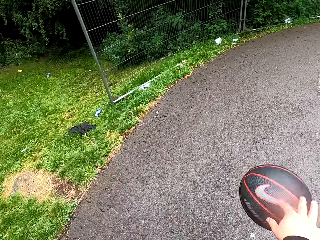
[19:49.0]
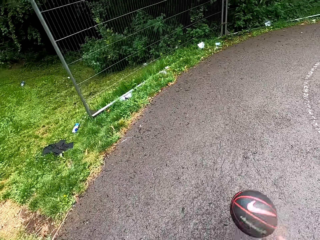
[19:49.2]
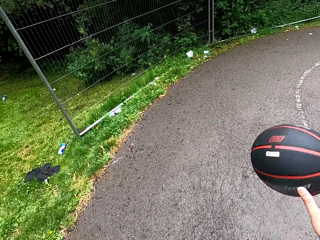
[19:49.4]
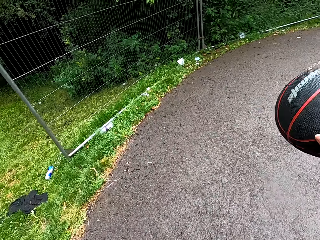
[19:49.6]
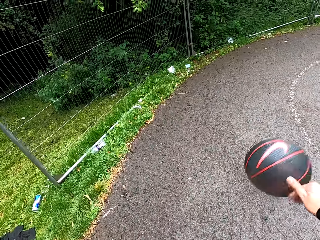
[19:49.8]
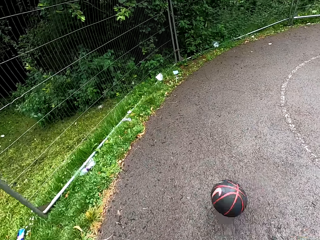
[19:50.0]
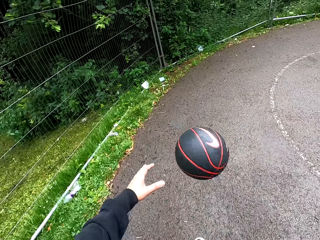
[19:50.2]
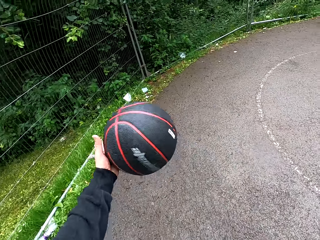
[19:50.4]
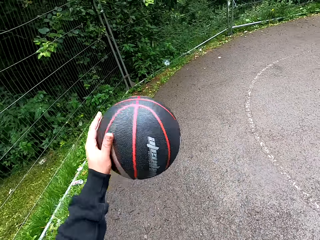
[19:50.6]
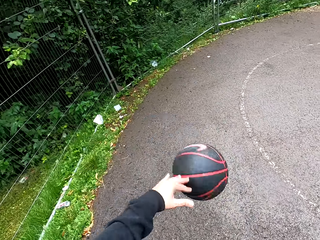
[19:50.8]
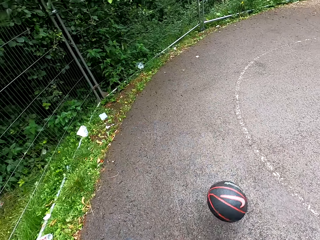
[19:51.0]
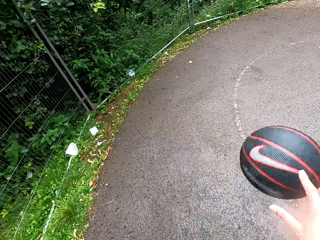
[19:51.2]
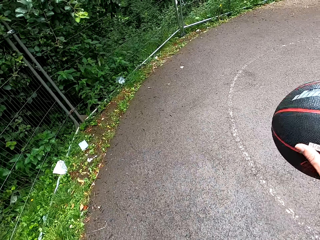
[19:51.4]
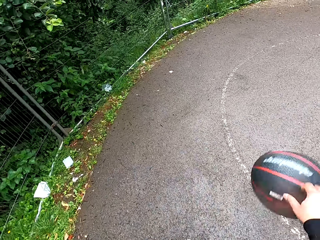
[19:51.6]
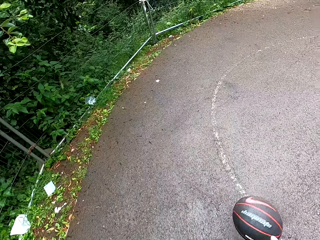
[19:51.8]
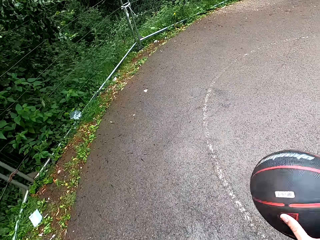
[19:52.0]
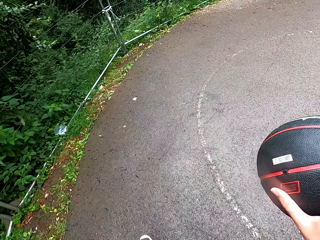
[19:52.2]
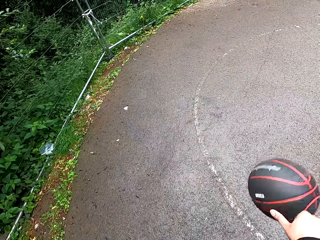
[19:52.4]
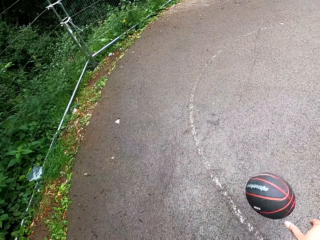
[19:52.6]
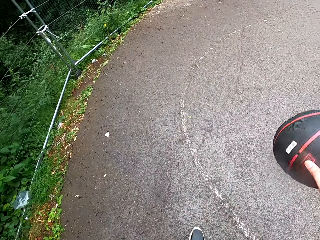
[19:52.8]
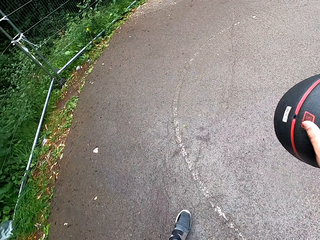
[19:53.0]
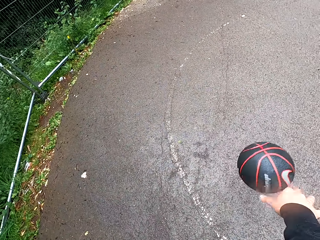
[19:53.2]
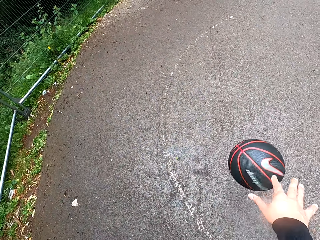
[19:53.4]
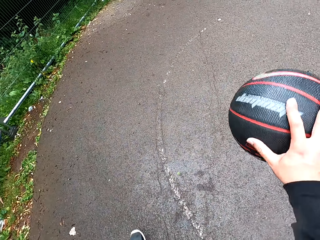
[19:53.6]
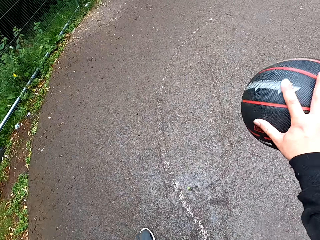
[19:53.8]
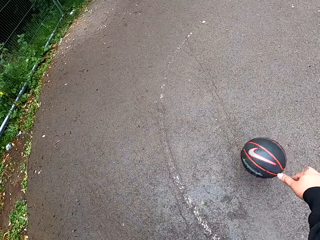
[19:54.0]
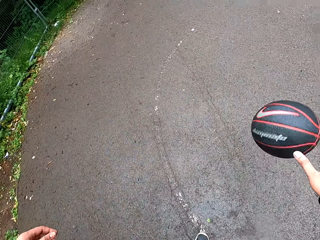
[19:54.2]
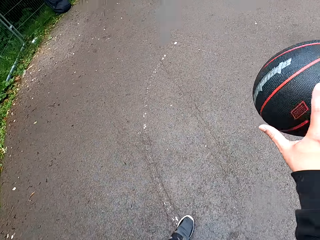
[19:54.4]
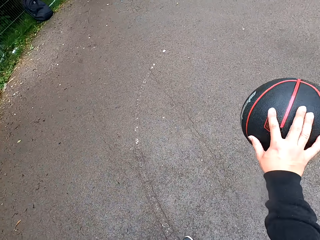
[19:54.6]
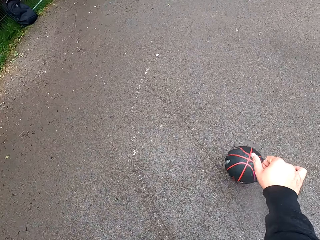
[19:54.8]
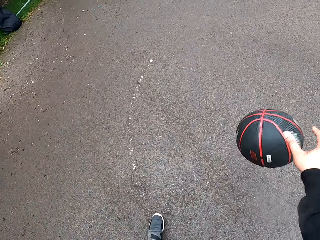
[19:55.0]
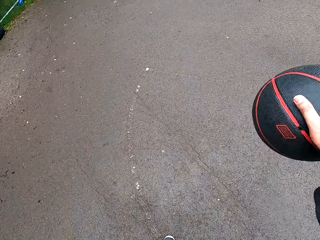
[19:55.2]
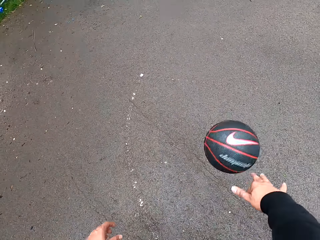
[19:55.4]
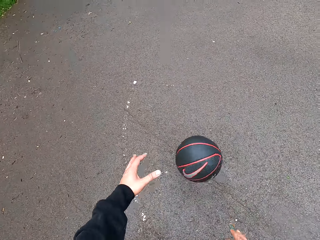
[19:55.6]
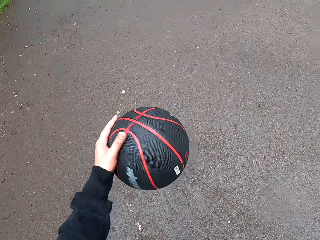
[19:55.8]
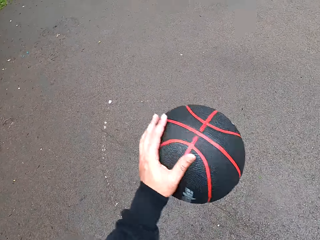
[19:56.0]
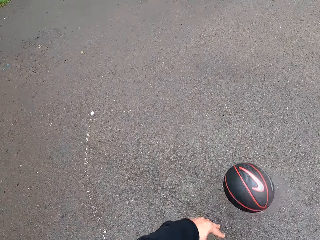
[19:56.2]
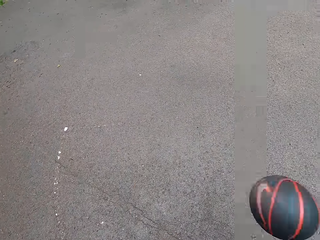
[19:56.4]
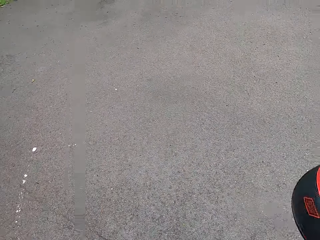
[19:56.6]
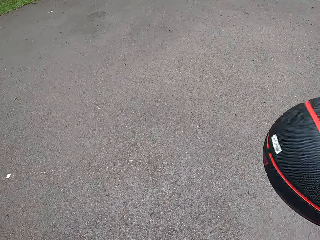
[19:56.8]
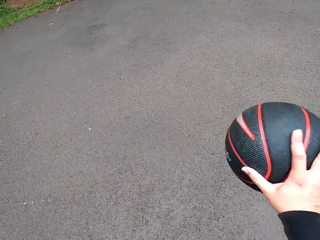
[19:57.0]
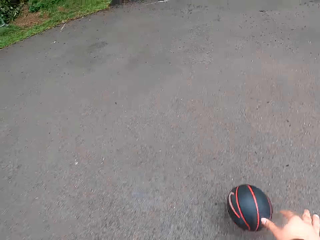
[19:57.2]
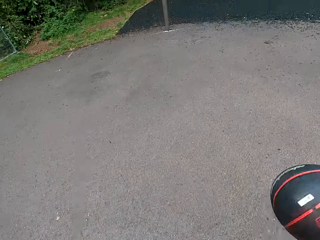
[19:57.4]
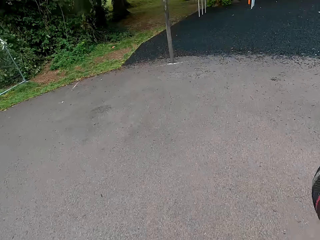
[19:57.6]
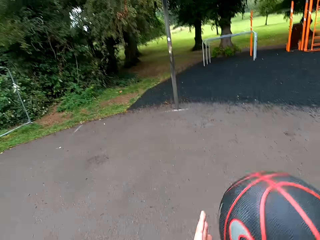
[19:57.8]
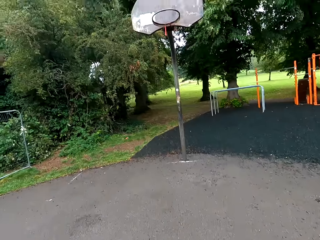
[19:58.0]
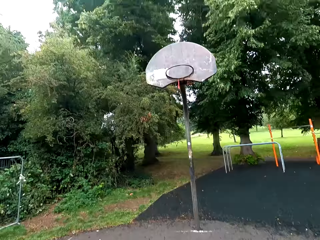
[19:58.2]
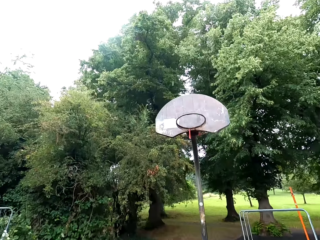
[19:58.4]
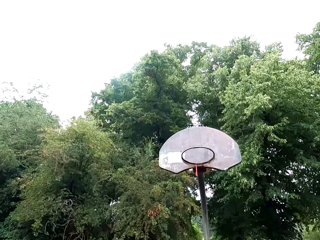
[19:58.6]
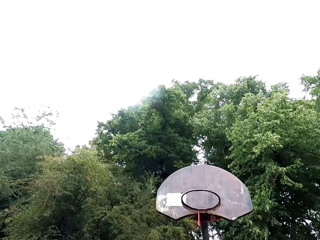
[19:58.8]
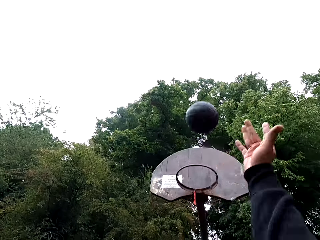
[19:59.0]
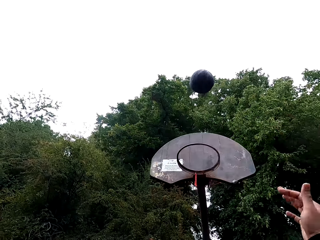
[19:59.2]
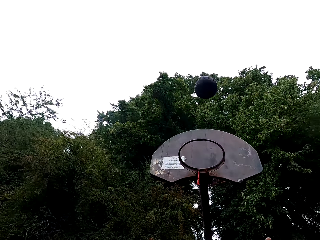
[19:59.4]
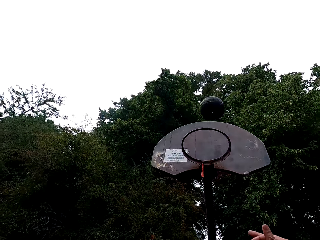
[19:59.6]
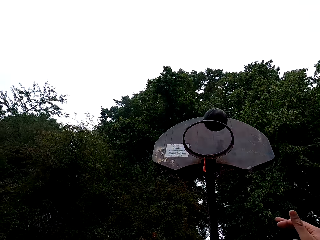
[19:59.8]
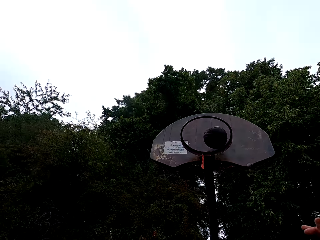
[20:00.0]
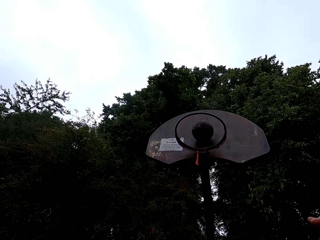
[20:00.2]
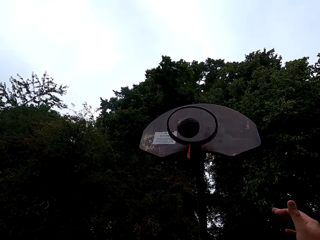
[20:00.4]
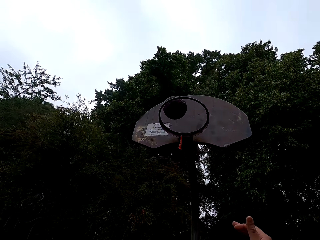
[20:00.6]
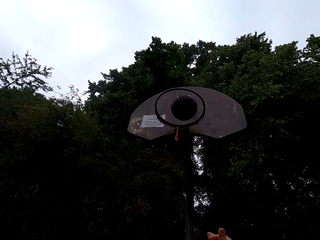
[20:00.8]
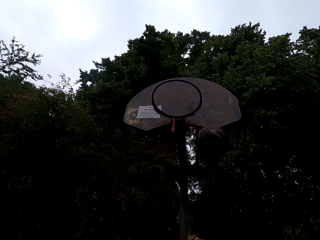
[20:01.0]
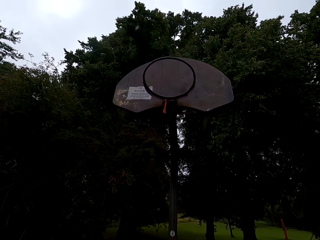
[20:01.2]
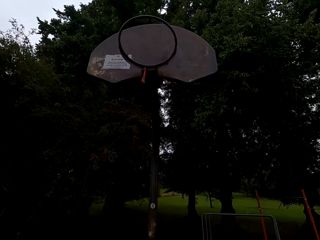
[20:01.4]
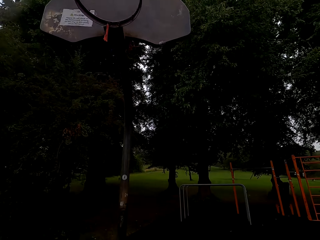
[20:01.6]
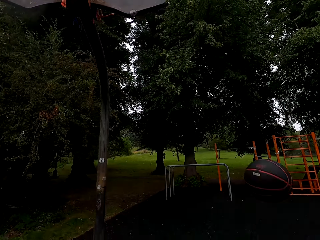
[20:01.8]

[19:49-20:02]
The camera wearer throws the ball to the goal post.

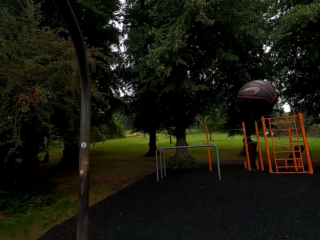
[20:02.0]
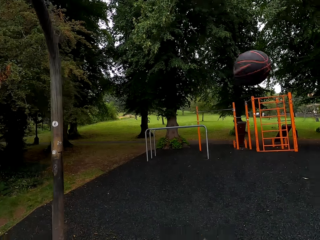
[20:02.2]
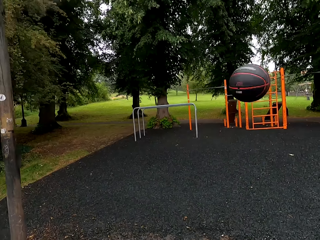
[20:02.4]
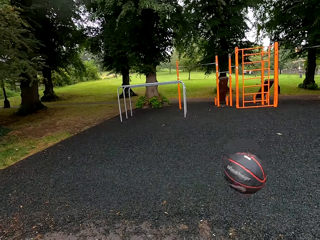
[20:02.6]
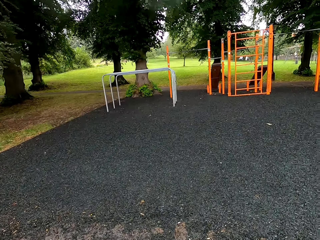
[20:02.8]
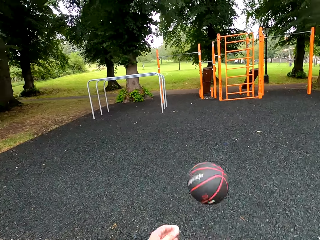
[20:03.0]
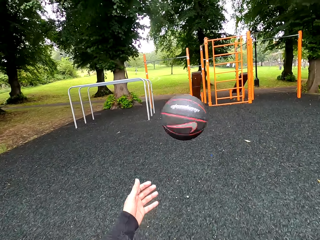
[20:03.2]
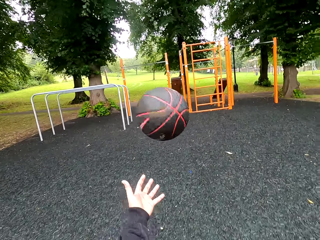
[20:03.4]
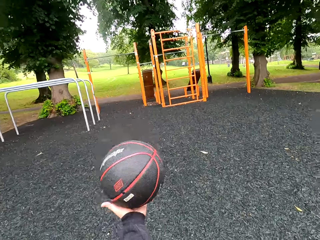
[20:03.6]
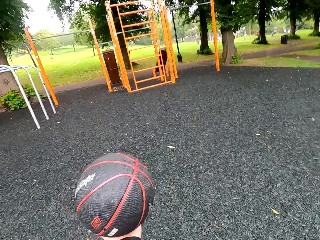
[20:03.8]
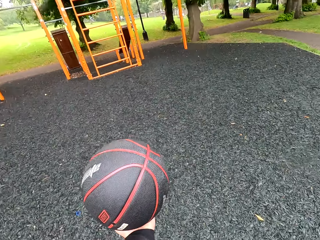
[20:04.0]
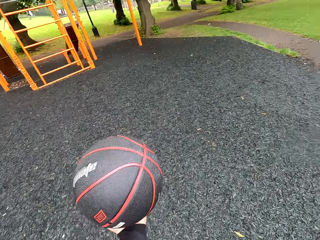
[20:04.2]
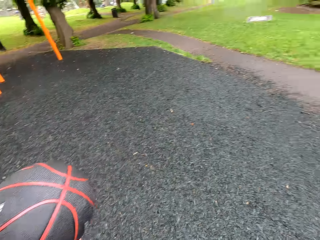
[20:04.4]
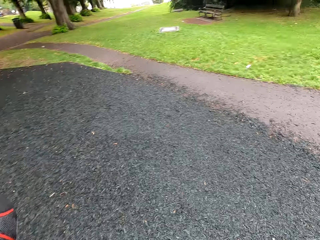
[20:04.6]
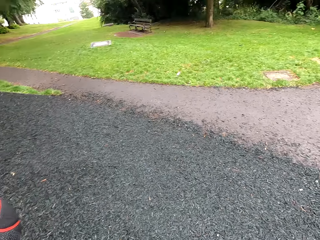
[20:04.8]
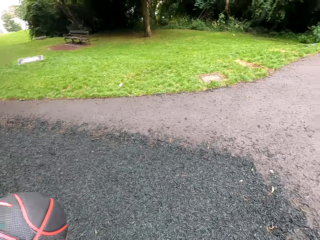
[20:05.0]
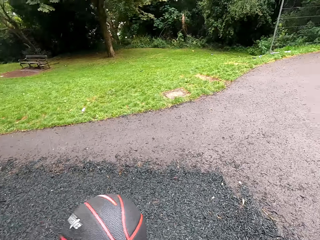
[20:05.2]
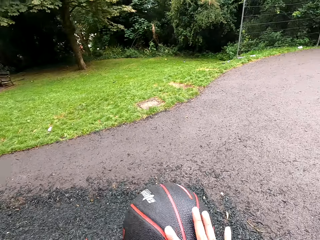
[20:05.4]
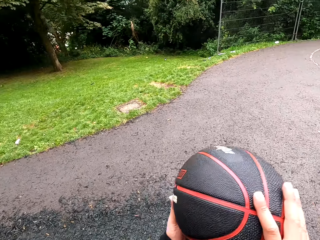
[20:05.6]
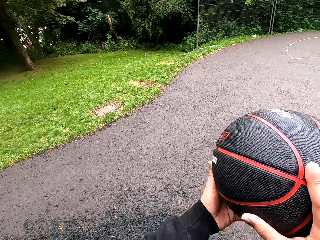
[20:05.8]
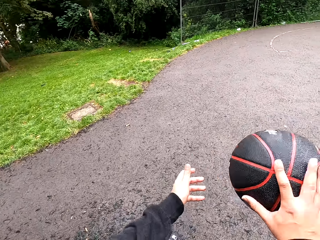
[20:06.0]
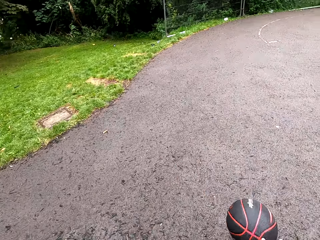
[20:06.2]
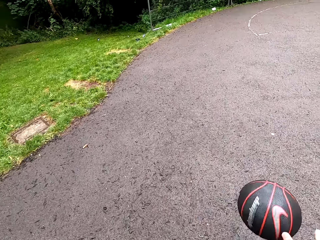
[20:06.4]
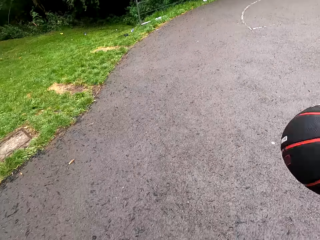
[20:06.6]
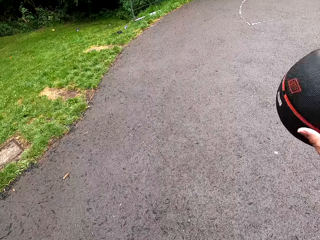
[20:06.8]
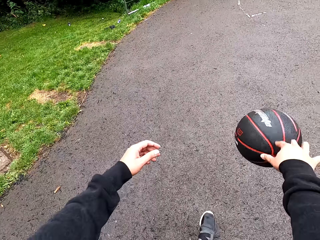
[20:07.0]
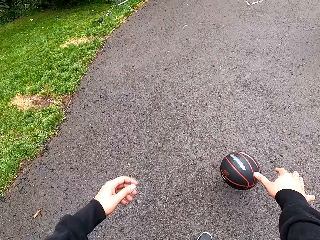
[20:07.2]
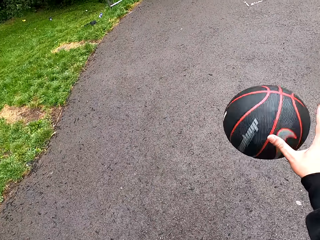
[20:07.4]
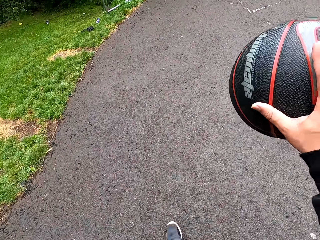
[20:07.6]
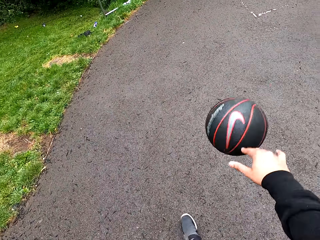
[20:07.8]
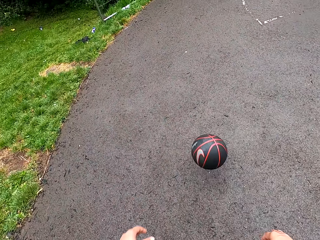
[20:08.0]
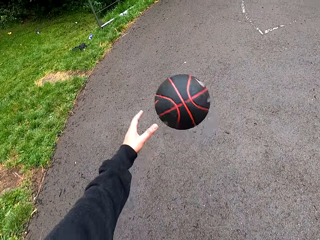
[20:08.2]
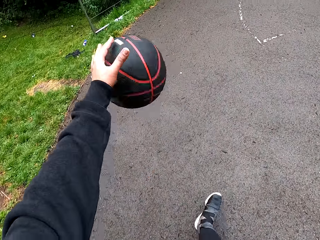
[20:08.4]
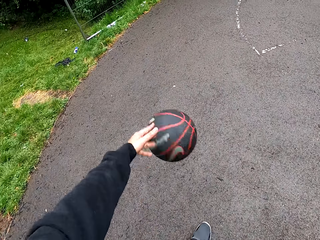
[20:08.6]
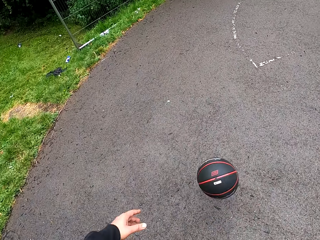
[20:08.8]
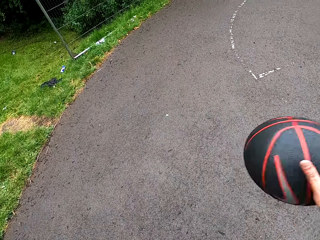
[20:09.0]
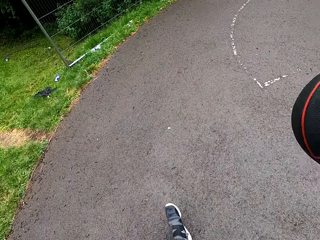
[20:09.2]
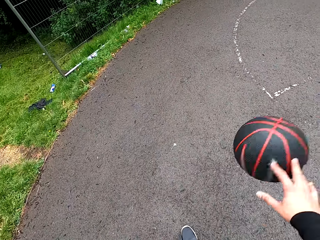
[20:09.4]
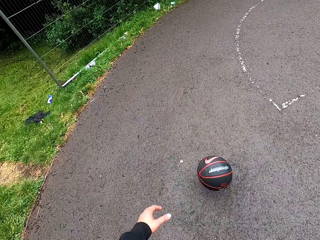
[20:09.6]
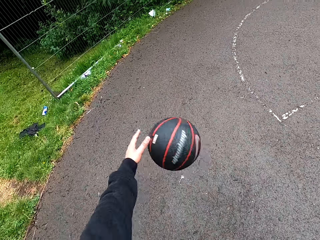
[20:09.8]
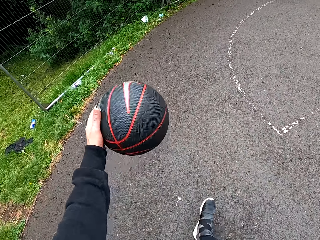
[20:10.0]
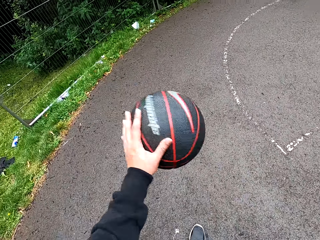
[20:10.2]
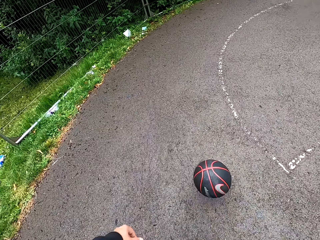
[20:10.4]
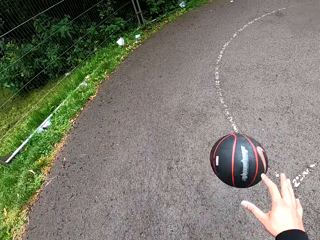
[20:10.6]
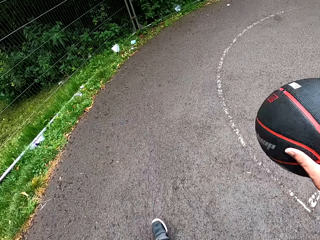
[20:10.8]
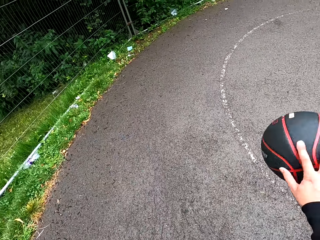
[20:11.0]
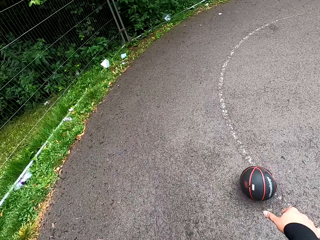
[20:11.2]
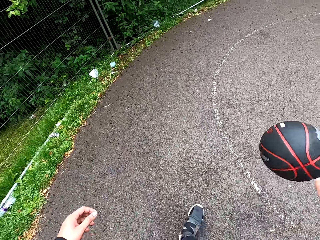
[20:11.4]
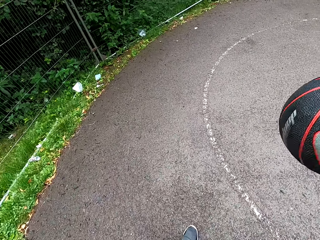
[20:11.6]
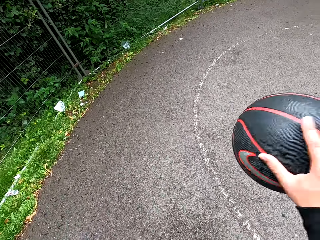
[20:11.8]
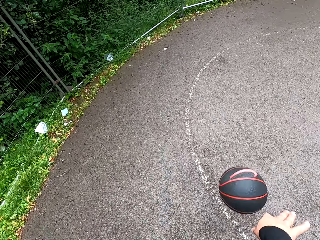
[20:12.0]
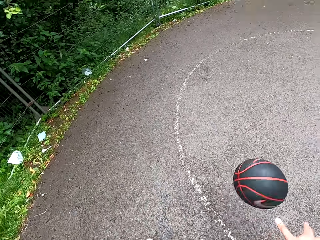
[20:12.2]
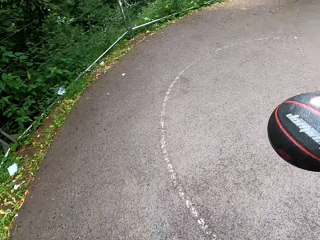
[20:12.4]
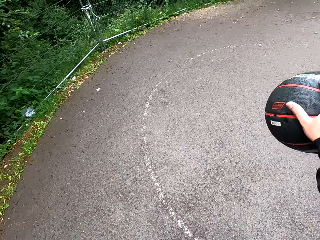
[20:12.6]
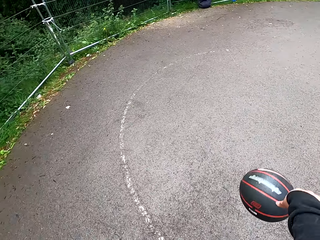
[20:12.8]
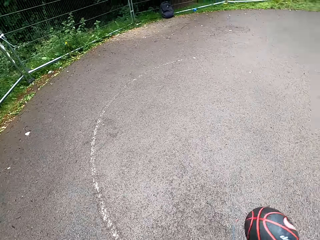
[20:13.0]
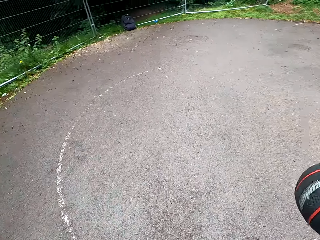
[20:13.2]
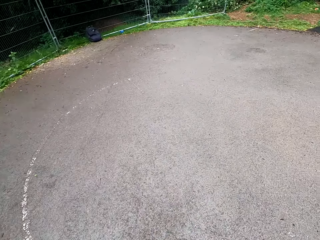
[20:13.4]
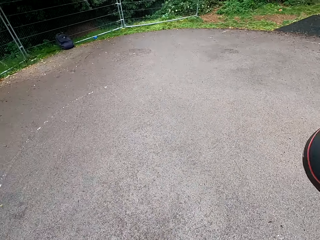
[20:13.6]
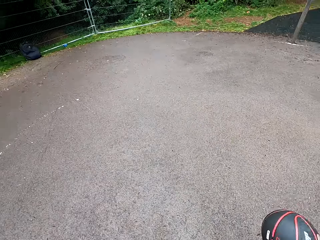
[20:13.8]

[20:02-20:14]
The camera wearer plays basketball. They hold the ball. They play basketball.
